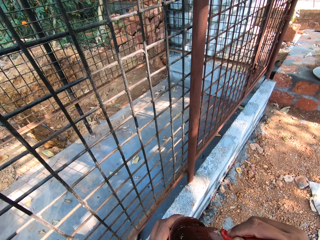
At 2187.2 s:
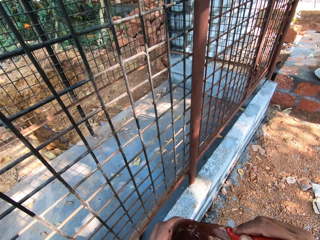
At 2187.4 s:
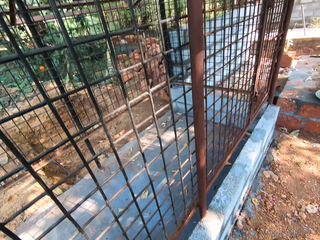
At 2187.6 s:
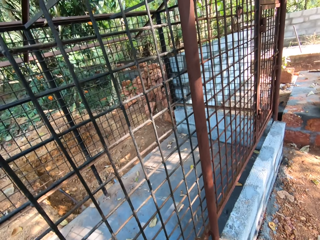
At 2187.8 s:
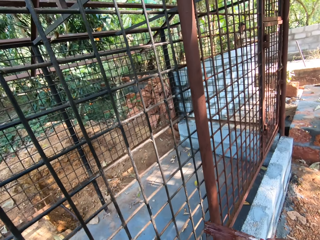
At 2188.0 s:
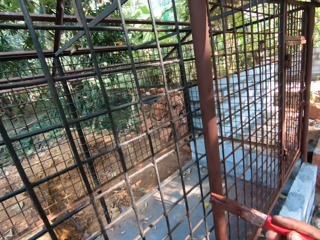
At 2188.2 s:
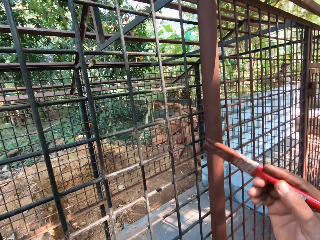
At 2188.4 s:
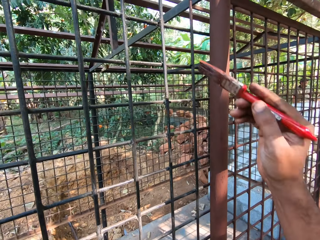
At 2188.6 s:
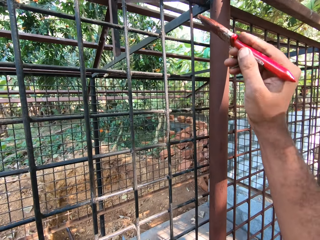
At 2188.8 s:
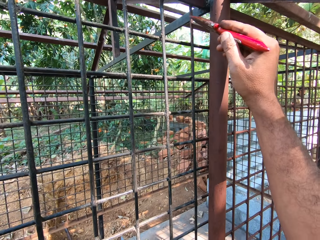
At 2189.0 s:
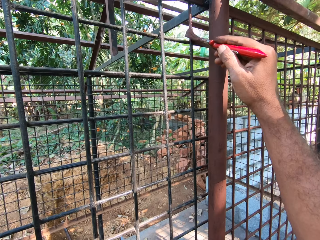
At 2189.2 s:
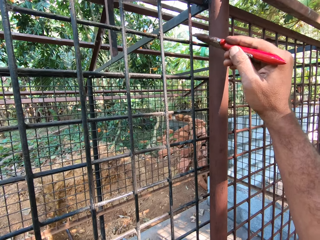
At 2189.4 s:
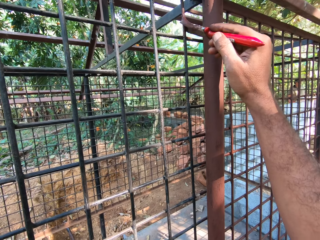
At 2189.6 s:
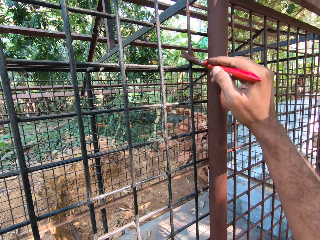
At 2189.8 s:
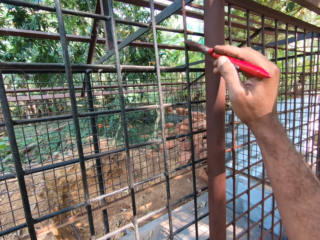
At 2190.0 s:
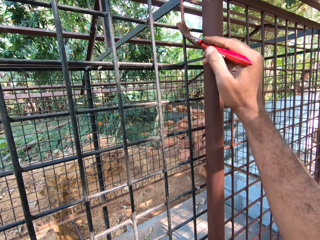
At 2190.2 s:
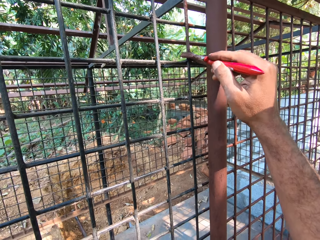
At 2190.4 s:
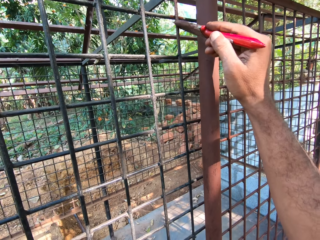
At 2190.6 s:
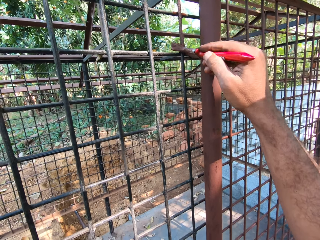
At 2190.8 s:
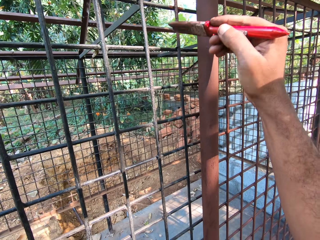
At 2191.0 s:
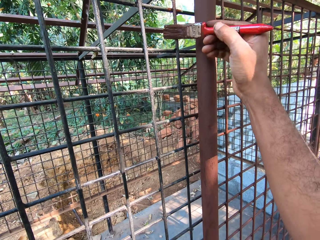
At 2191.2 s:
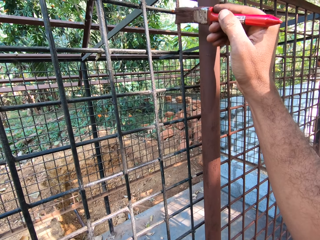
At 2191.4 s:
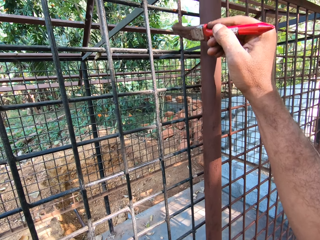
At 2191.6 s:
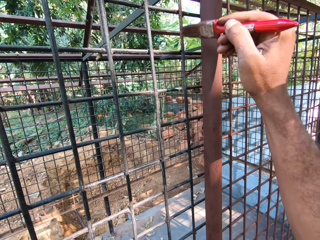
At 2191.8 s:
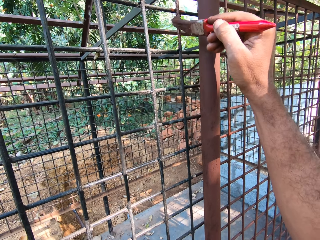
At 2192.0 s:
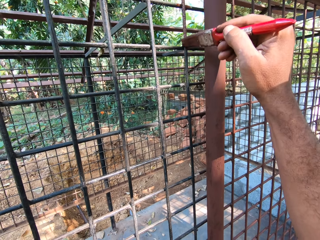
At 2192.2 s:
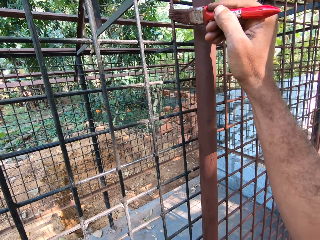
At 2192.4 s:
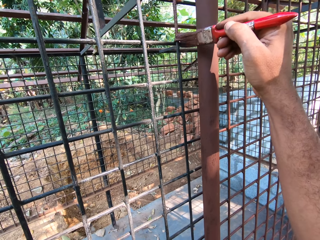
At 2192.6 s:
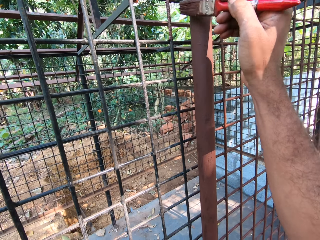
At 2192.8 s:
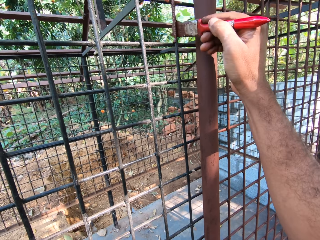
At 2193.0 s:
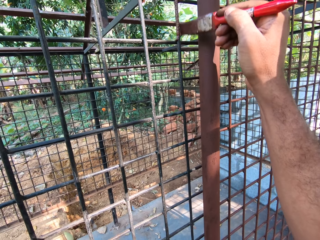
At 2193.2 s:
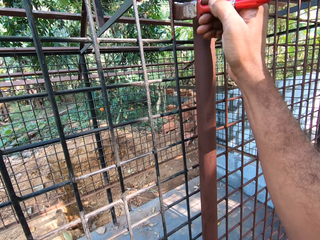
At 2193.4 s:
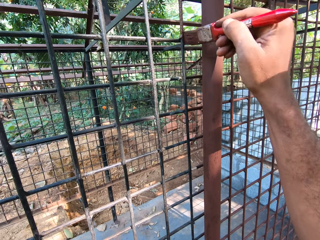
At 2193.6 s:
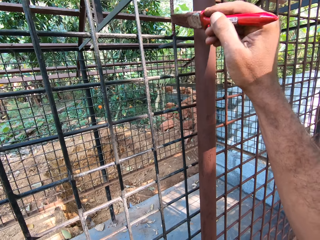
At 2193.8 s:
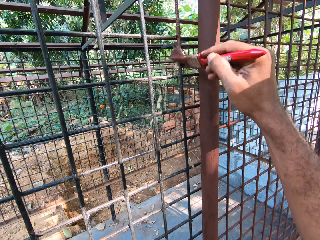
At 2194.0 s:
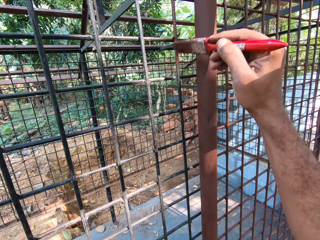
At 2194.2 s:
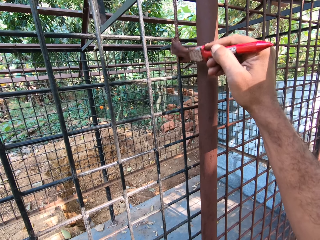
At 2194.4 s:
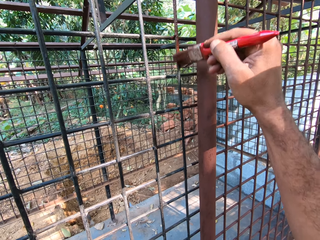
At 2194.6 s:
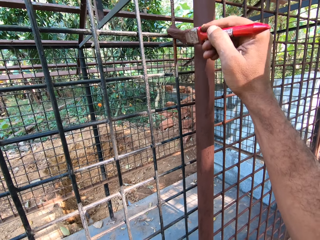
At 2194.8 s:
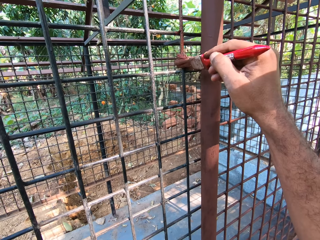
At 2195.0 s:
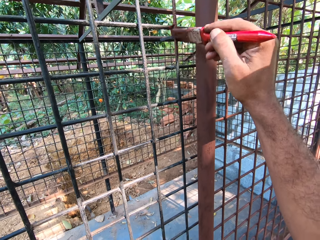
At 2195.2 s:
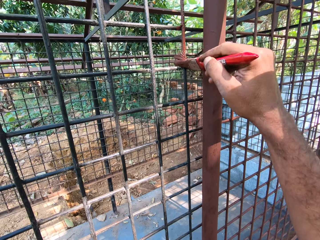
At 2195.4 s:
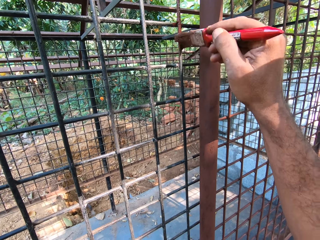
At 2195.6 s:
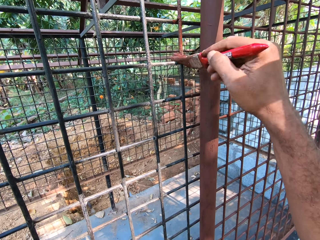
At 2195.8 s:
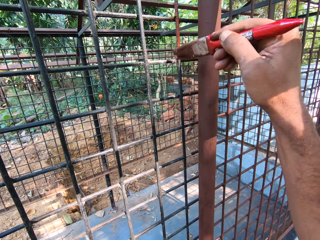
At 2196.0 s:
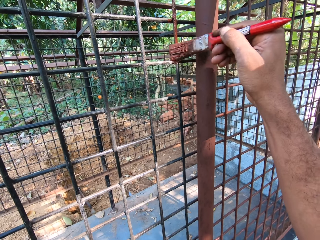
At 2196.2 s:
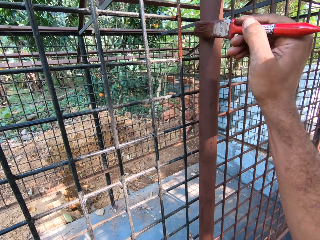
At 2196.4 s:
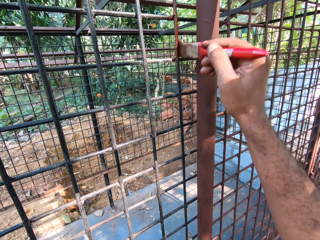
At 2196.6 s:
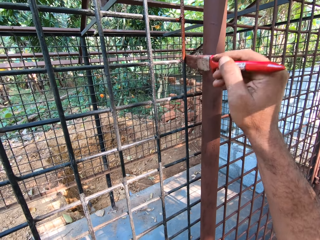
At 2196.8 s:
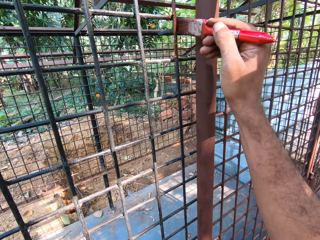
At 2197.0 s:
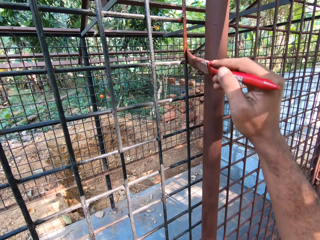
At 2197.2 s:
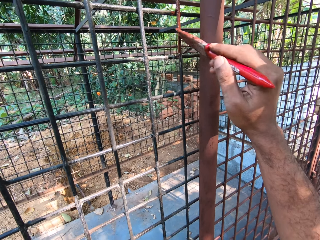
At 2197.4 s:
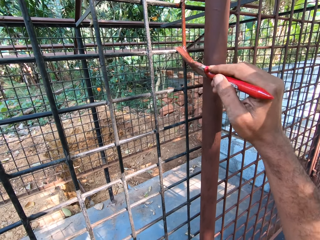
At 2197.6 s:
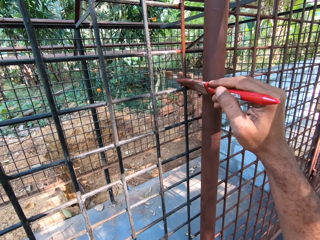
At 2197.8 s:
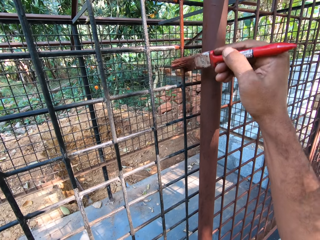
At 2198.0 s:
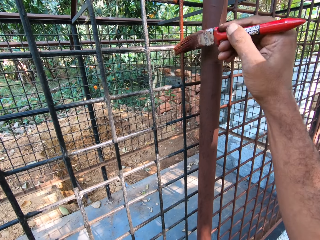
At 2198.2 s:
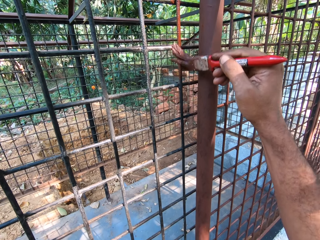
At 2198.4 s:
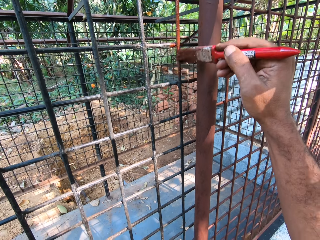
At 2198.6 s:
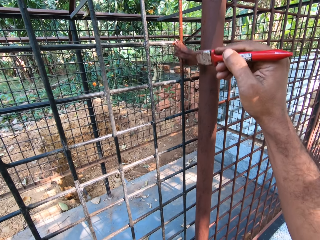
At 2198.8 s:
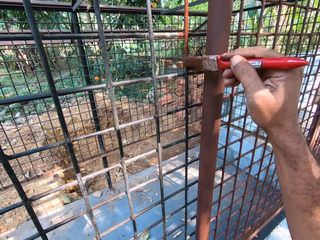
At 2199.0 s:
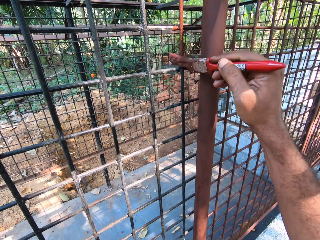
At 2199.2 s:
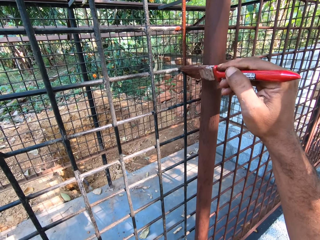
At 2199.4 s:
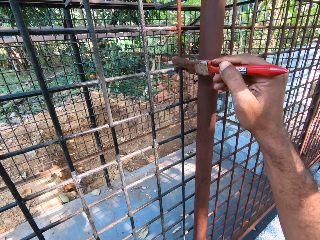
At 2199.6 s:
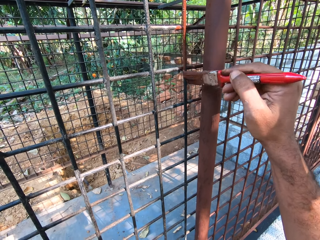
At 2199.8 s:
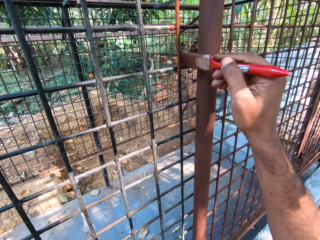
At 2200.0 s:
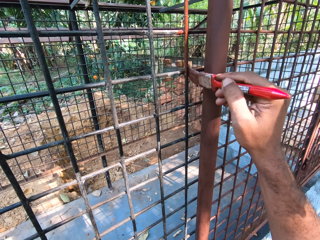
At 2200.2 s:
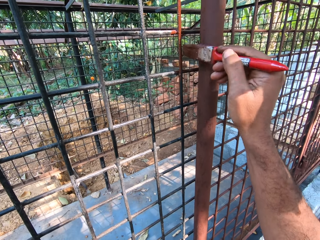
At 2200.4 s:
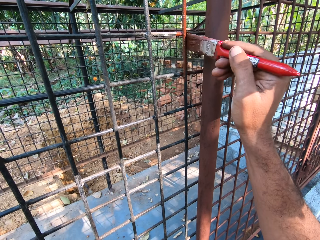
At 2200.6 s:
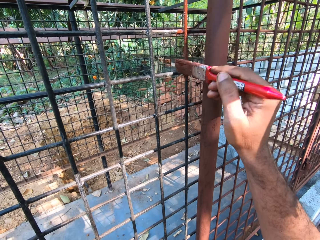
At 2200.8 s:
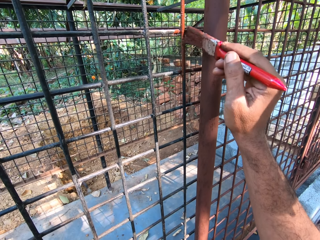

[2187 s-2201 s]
The camera wearer paints the iron mesh with the paintbrush in his right hand. He converses with a man. He paints the metal.

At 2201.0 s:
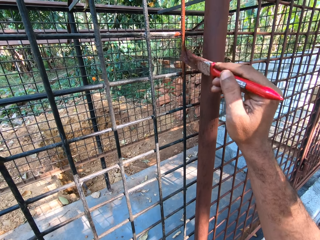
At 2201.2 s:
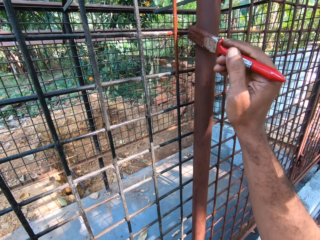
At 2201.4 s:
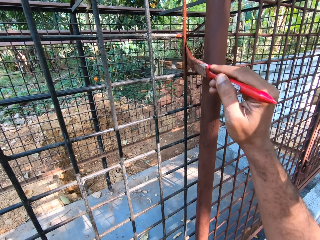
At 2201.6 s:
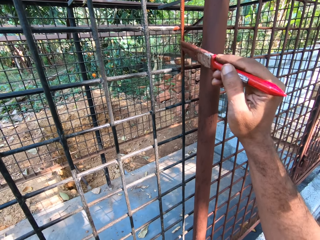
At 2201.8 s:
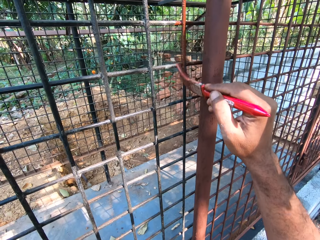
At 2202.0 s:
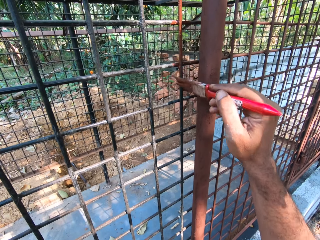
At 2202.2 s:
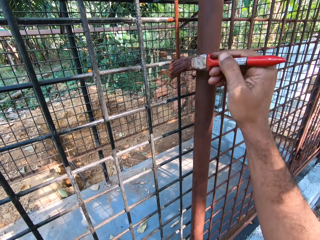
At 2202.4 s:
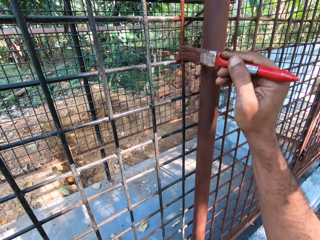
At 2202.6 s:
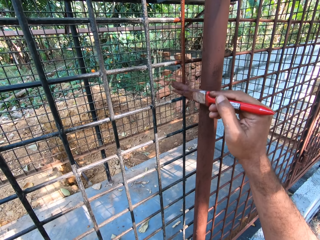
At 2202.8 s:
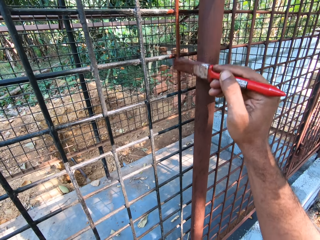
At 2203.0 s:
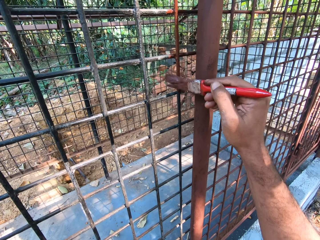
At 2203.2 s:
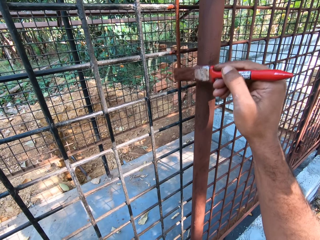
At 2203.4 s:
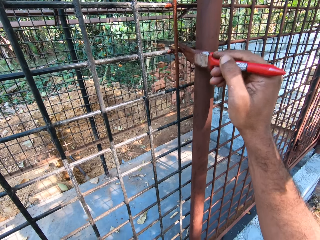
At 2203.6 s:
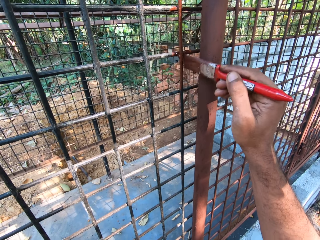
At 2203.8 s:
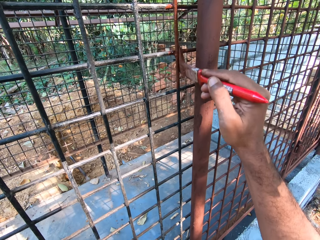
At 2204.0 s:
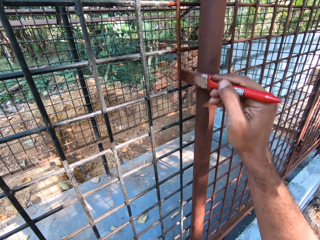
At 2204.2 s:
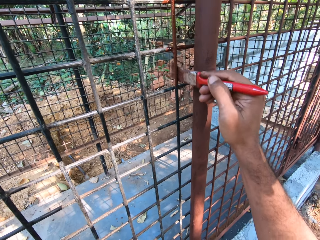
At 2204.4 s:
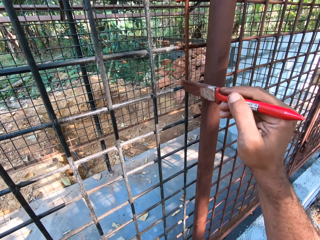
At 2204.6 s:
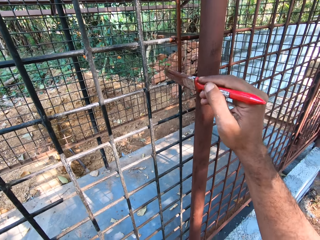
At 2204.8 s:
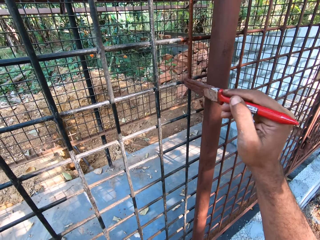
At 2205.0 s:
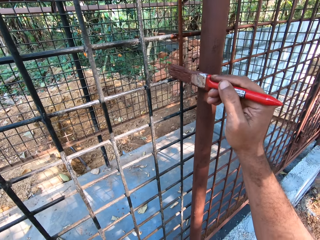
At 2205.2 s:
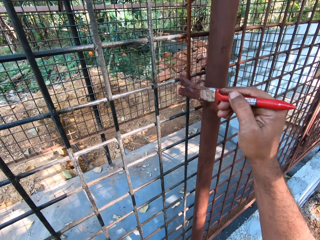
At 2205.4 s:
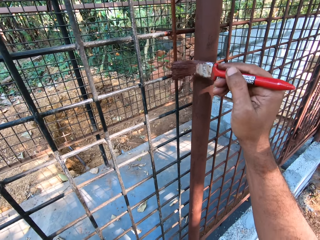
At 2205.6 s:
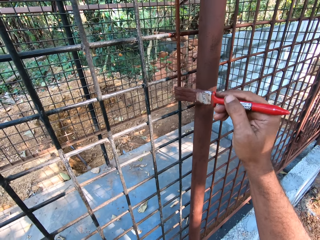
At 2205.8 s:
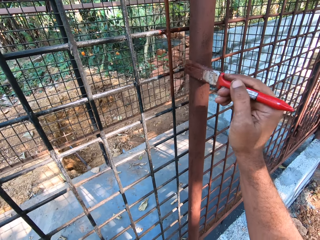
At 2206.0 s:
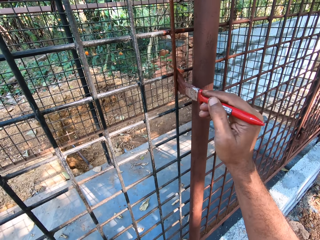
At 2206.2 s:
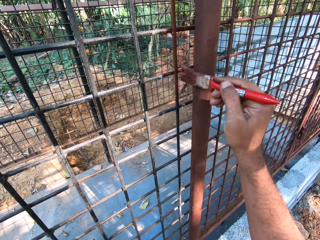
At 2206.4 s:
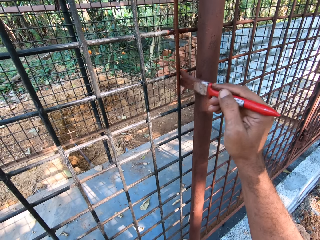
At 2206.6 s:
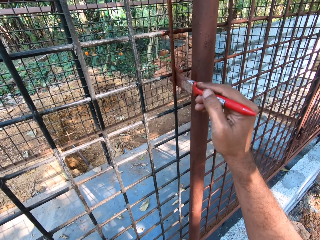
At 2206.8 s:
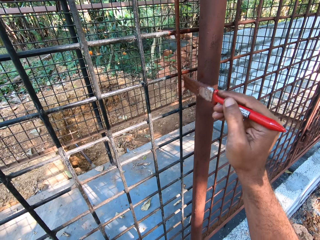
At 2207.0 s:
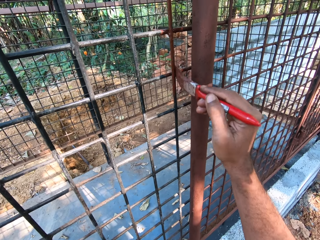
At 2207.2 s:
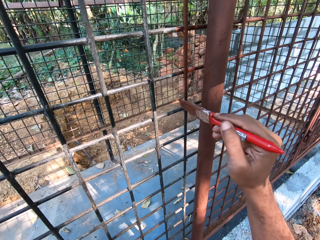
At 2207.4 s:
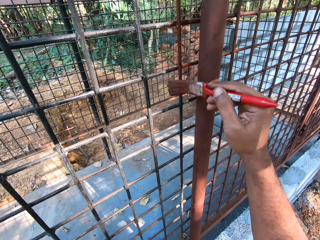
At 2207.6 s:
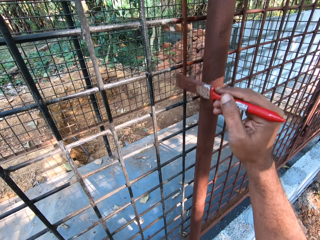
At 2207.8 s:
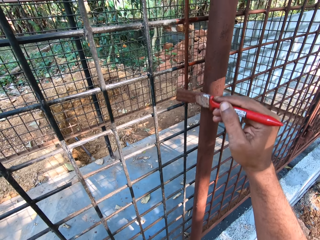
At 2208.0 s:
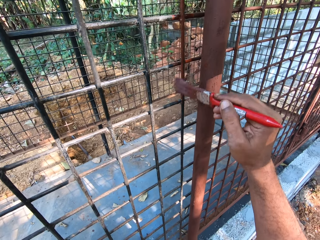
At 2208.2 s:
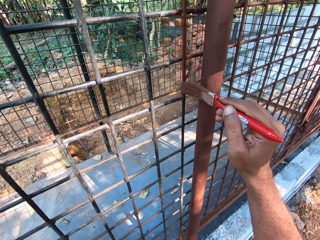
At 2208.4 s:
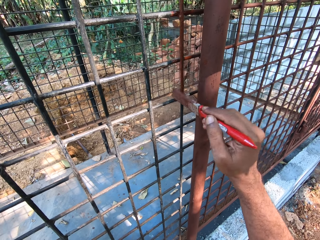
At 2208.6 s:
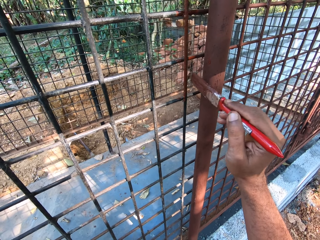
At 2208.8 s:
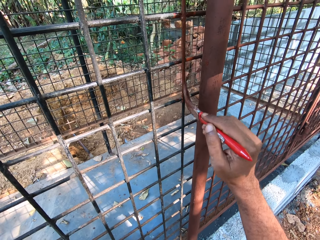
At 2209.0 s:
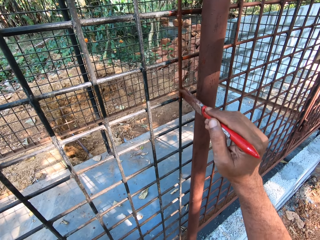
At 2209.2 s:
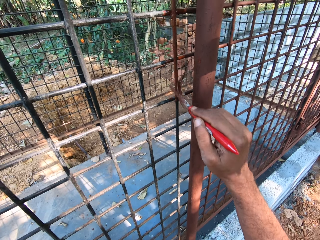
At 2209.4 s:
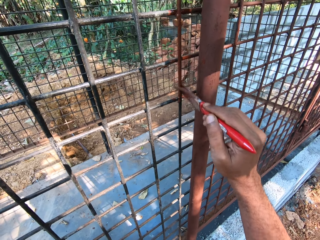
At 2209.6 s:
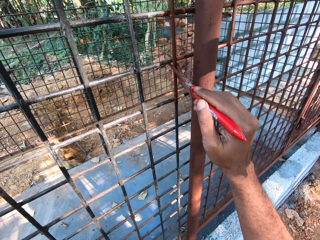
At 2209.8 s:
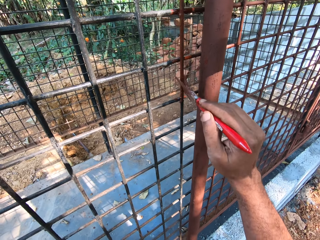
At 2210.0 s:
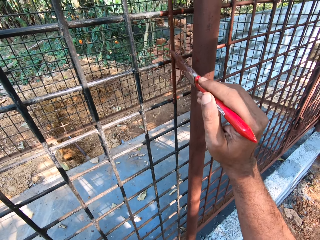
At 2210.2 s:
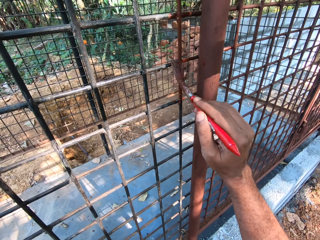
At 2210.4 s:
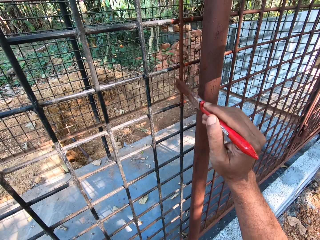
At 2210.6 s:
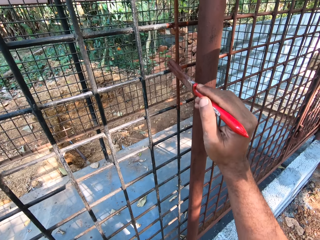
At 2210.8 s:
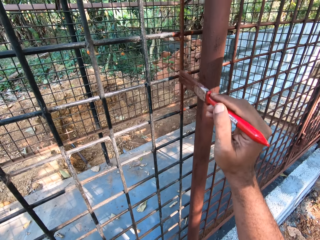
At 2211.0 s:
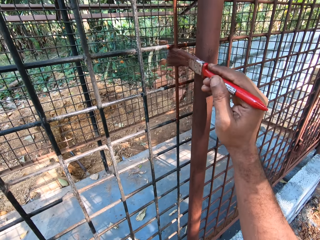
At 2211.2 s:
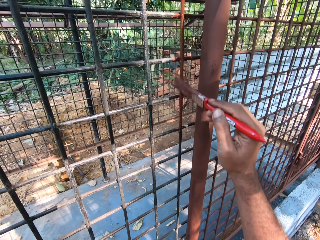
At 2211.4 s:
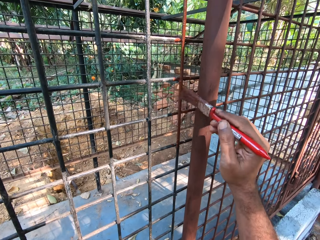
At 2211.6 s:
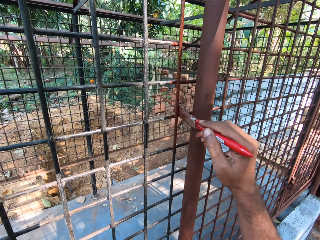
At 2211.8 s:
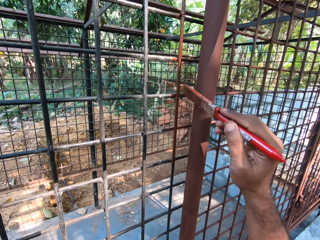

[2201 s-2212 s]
A man converses with the camera wearer.
